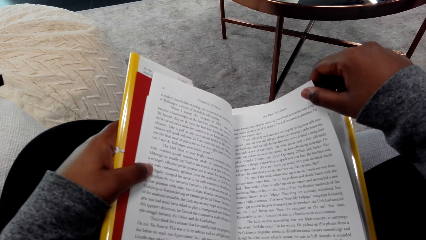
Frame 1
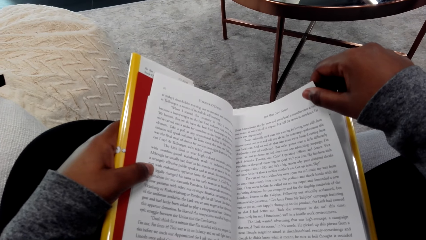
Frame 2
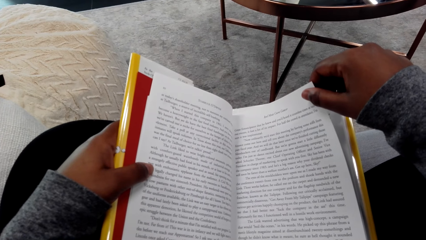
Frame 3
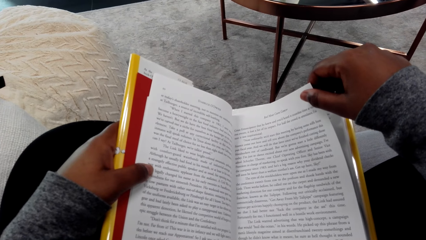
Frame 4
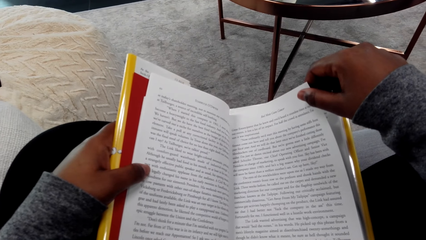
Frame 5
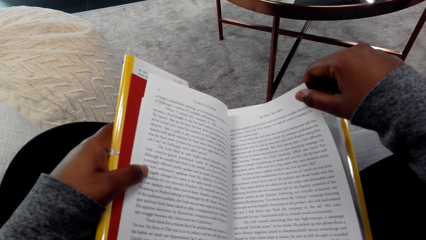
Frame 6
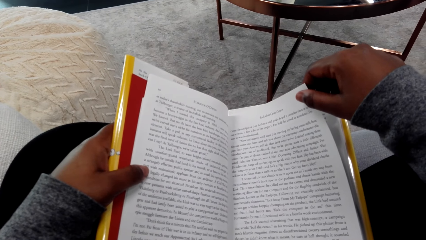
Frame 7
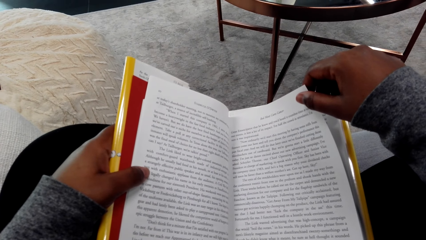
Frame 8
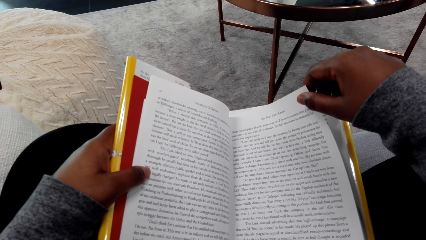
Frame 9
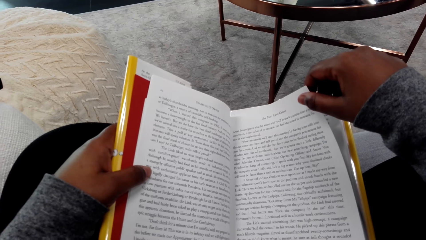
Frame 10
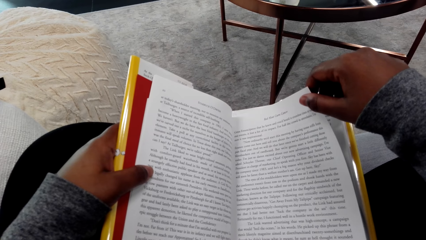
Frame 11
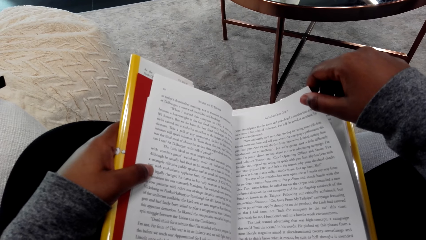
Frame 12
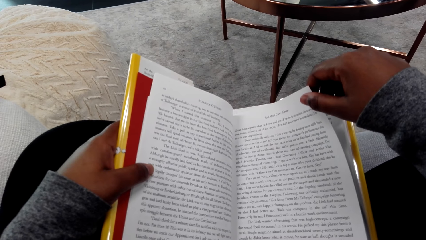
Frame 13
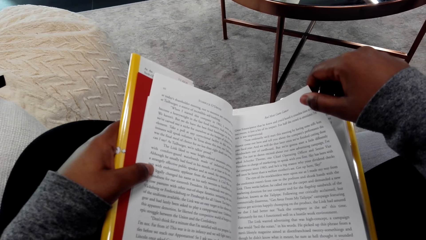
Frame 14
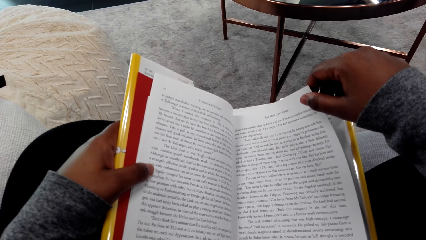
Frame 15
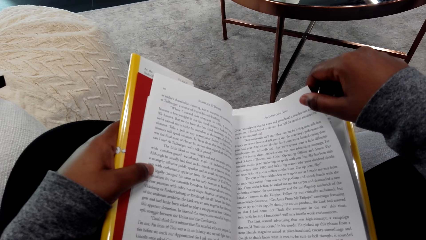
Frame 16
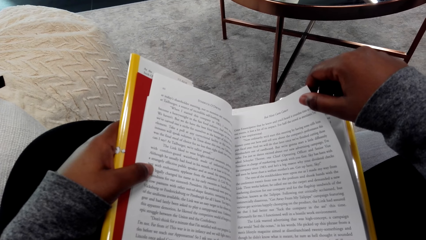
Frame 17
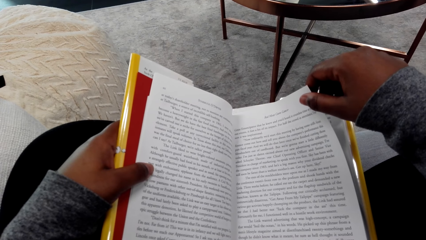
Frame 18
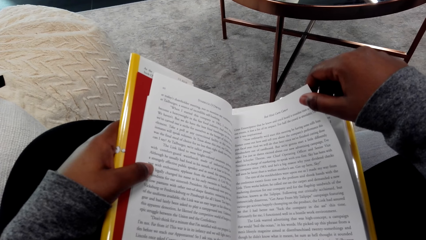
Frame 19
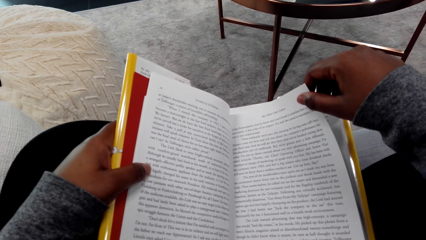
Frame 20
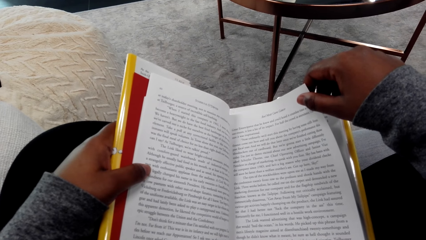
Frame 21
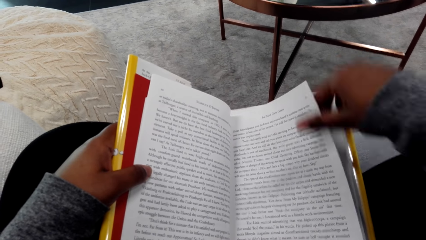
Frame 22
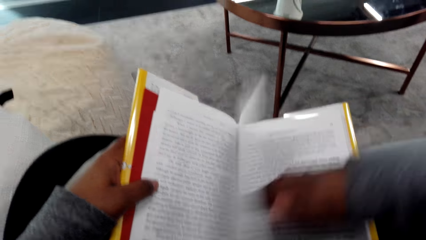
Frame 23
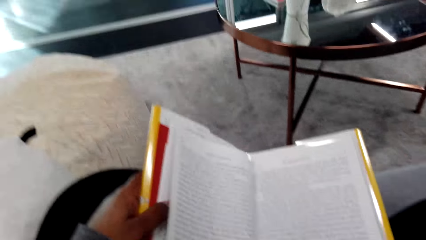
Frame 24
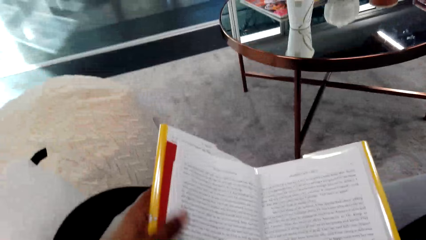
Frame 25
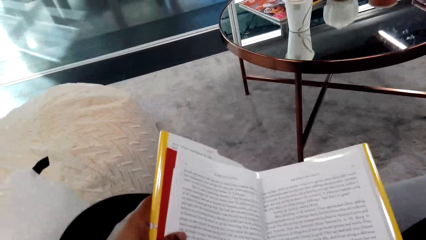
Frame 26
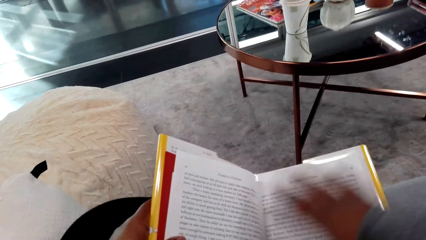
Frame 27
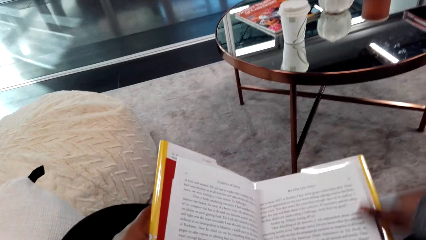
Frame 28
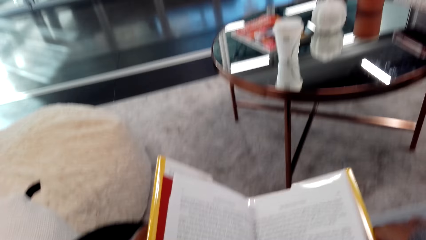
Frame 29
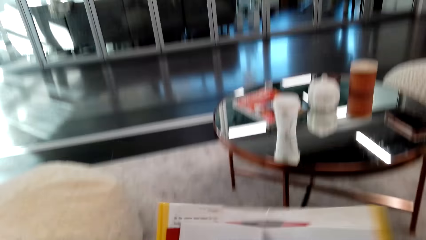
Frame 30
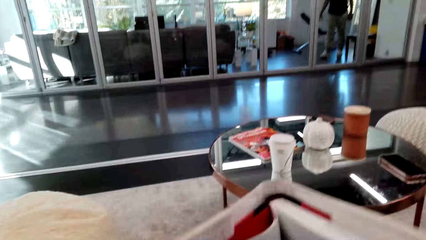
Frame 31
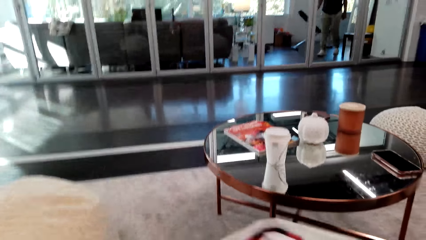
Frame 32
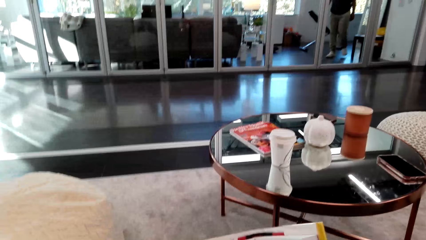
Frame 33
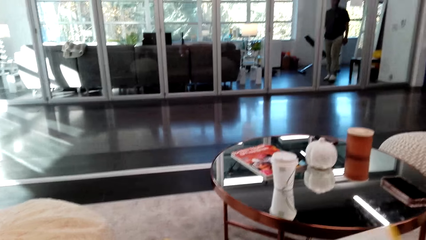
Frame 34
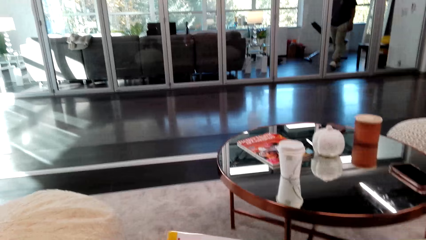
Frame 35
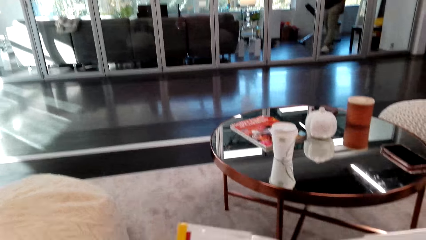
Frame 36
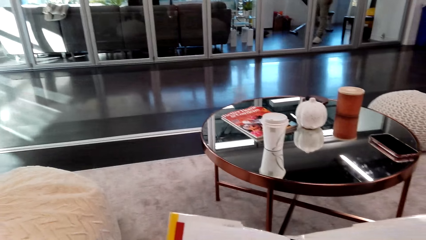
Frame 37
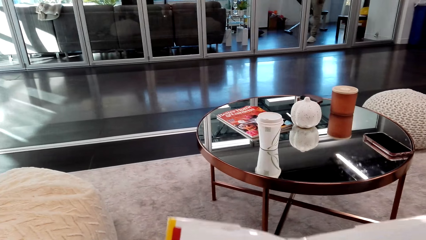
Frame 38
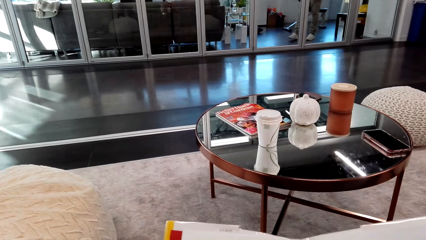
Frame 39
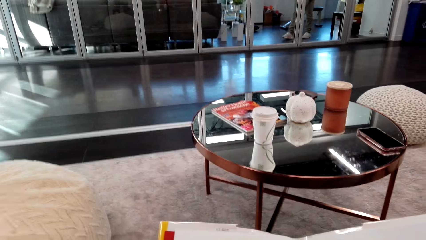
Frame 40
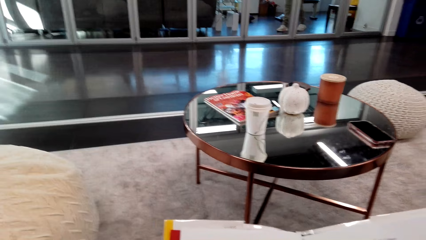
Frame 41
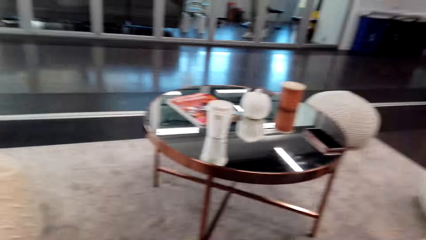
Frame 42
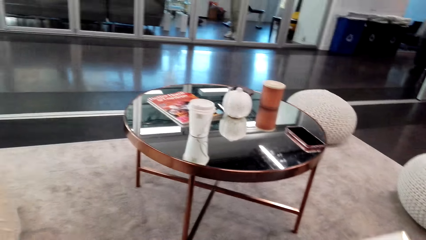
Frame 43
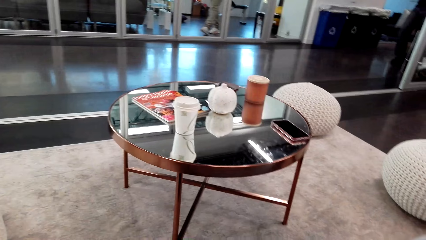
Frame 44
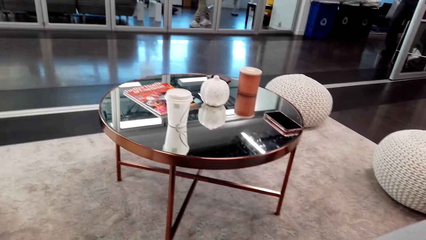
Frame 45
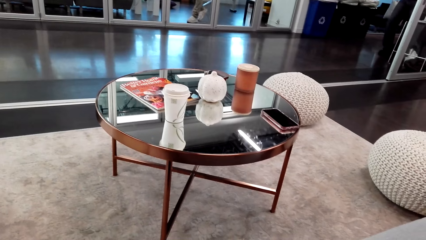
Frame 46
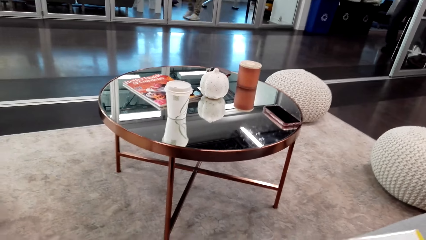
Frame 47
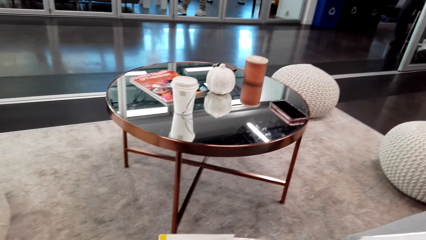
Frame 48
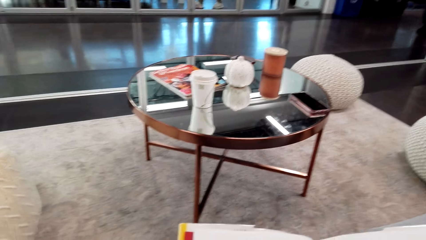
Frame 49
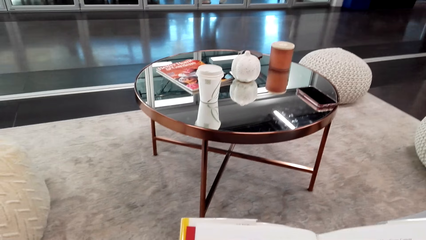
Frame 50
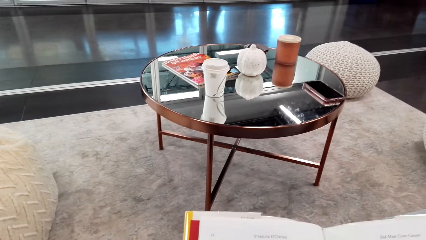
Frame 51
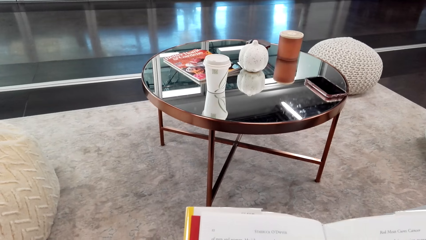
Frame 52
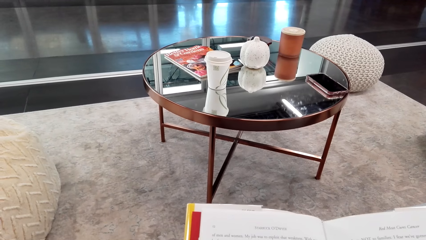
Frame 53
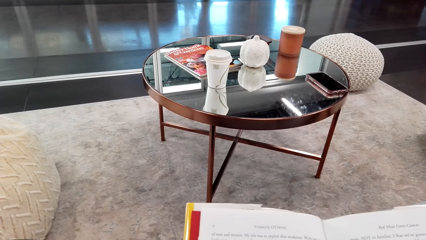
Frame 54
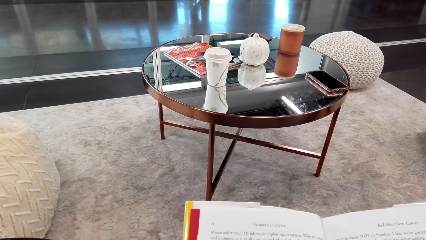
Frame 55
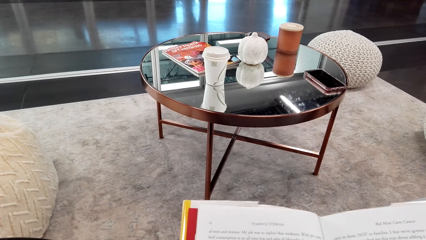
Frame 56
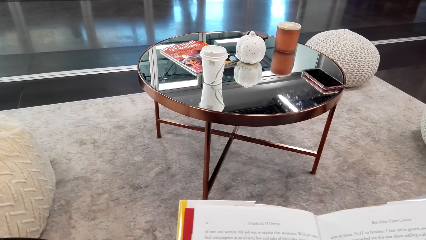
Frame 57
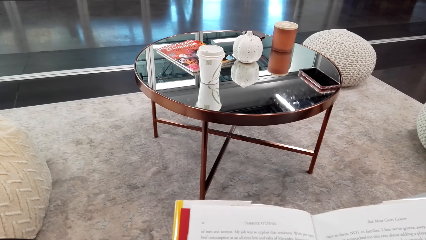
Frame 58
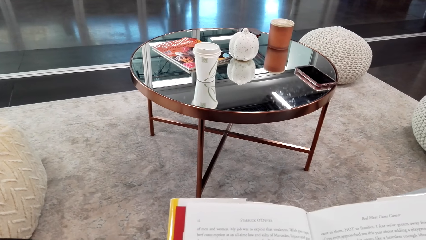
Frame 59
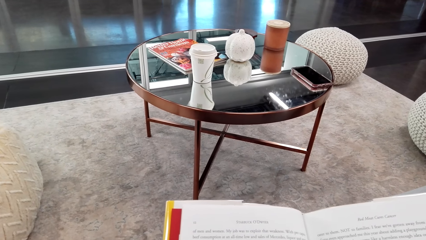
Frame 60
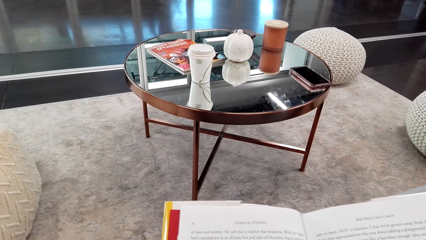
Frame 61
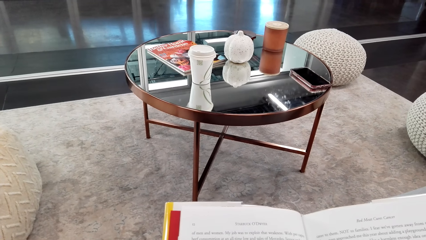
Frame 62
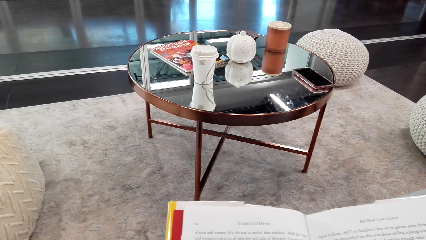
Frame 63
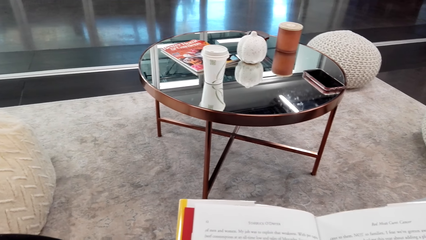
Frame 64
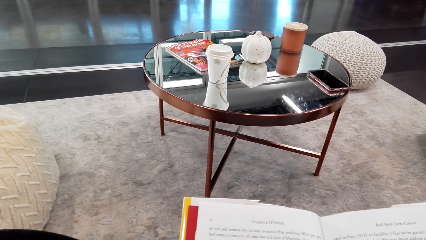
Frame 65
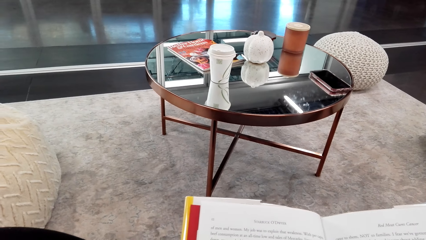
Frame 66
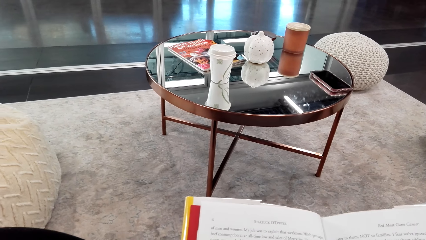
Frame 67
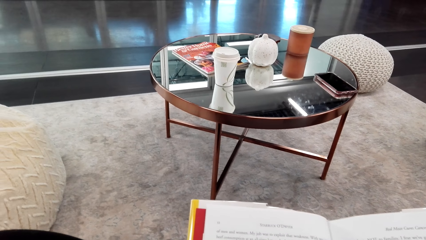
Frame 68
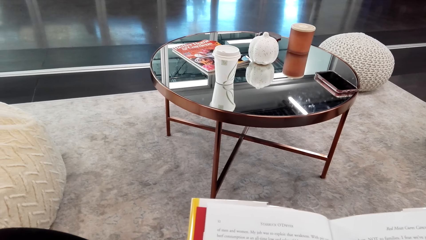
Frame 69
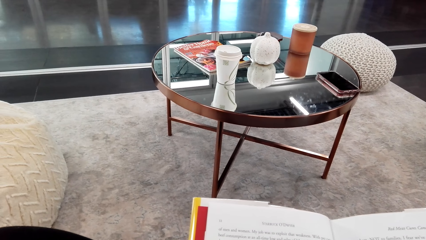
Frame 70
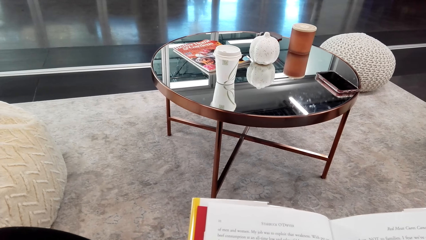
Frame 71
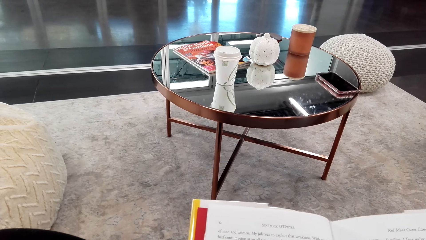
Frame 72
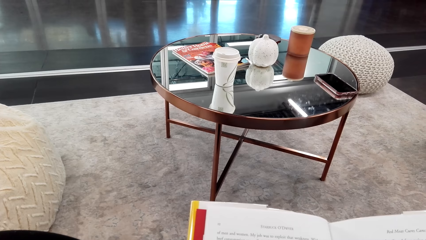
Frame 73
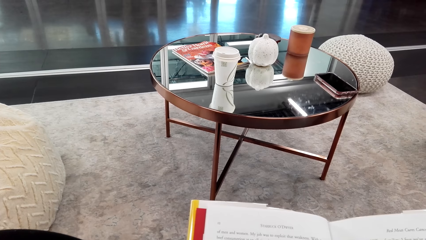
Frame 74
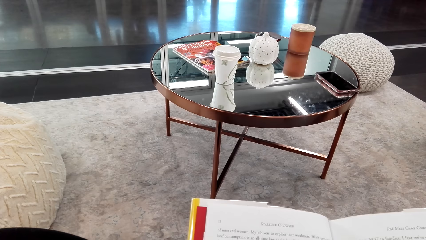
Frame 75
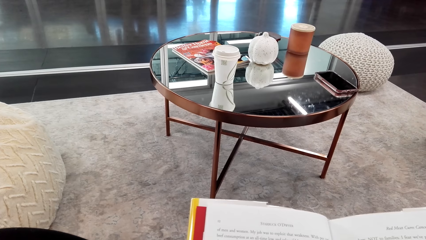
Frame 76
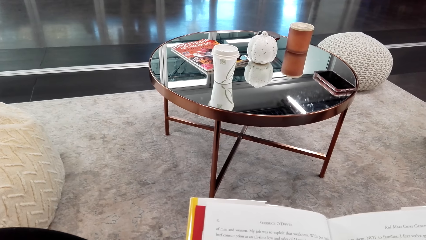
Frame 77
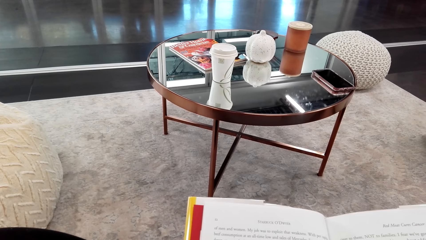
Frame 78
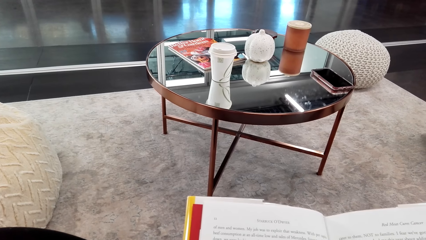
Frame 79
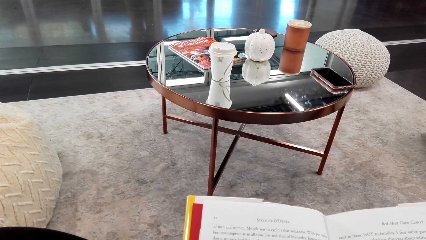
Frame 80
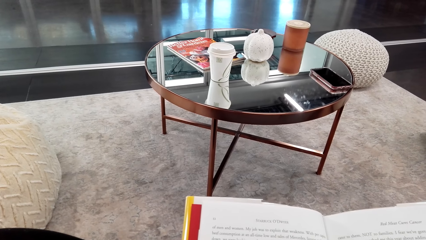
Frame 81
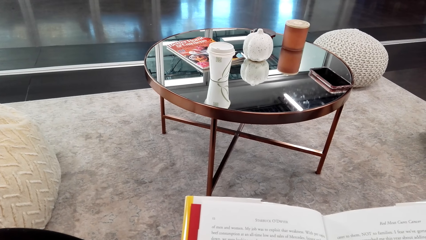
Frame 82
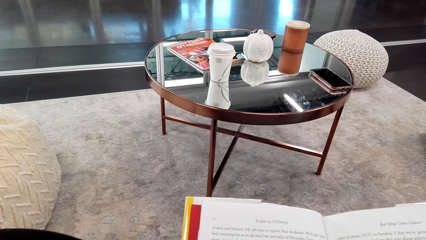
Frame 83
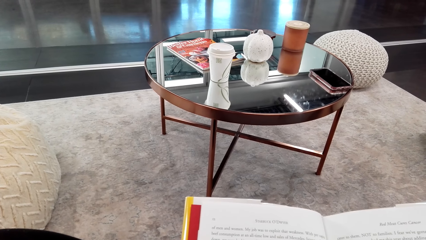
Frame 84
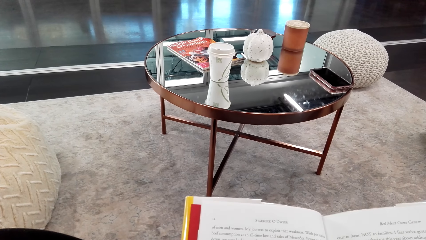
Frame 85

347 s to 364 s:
The camera wearer reads a book. She looks around a room. She turns to another page. She reads the book. She adjusts the book on her lap. She looks around the room. She reads the book.
